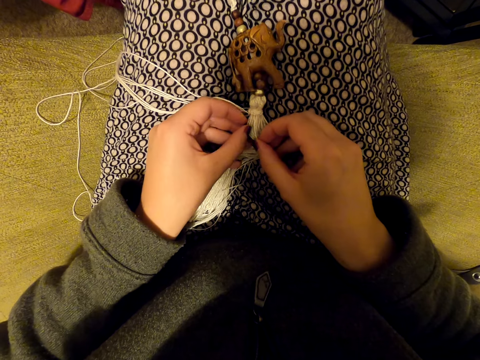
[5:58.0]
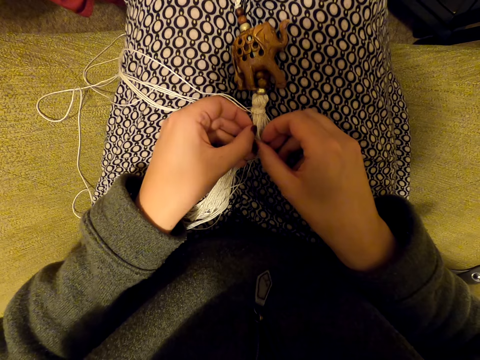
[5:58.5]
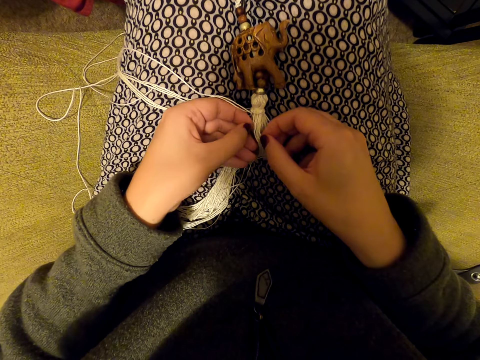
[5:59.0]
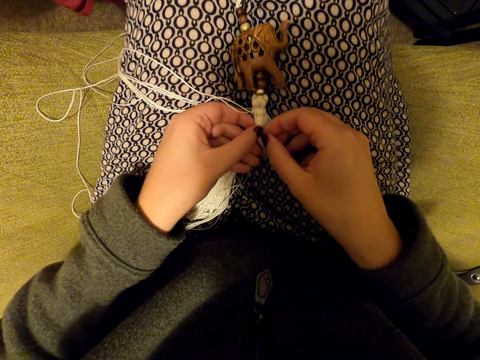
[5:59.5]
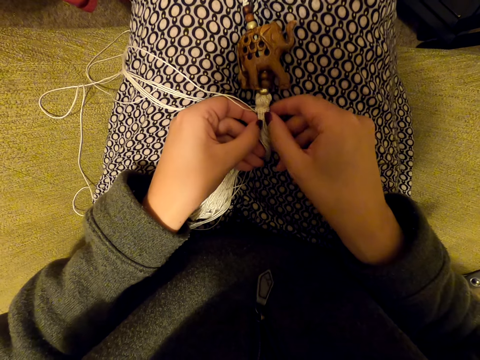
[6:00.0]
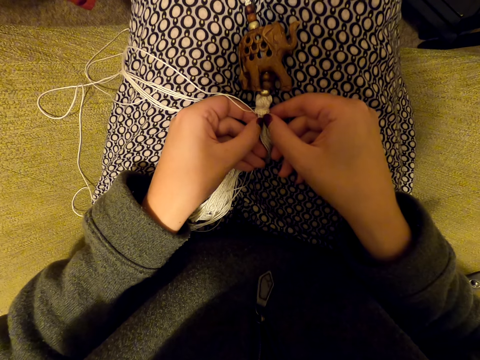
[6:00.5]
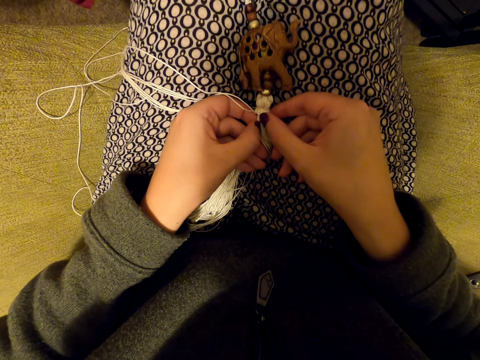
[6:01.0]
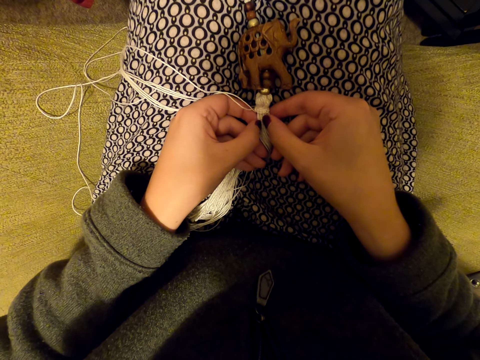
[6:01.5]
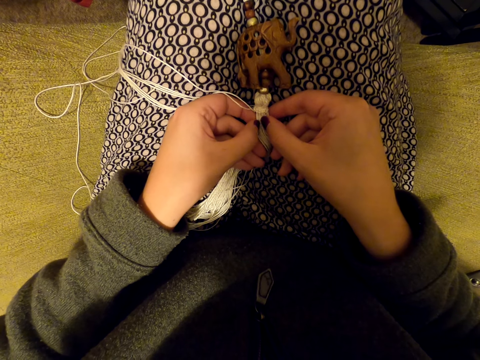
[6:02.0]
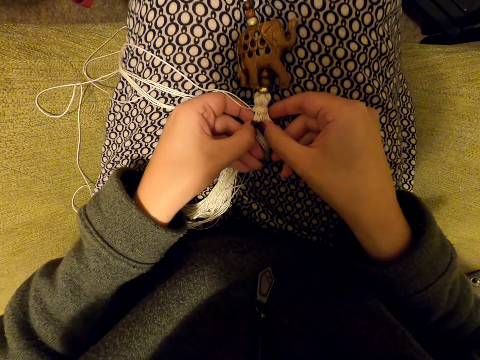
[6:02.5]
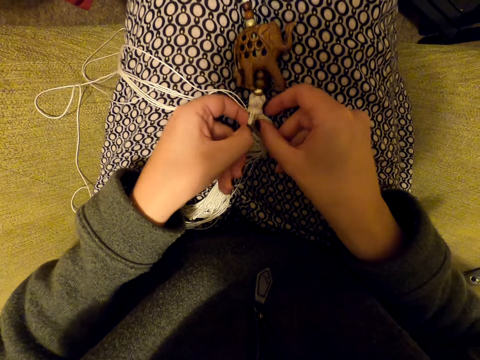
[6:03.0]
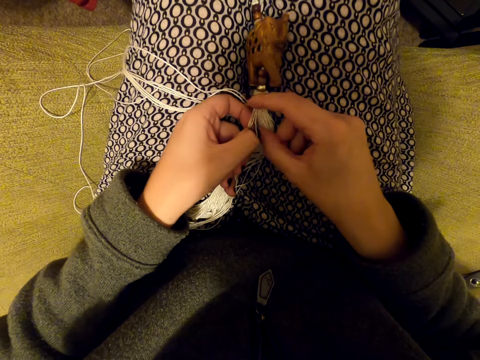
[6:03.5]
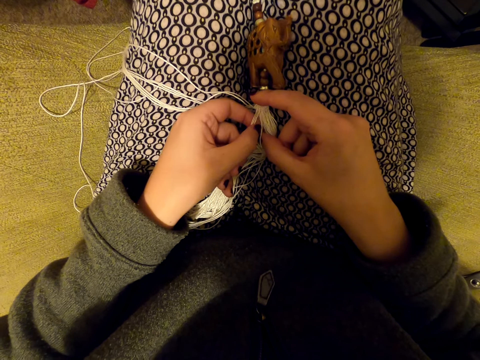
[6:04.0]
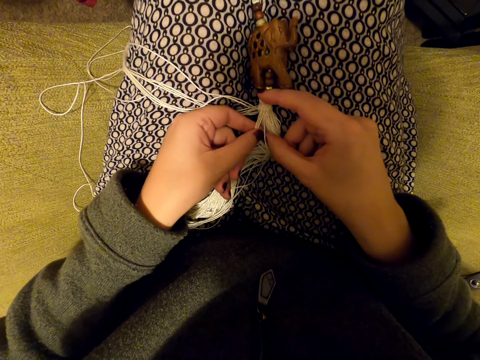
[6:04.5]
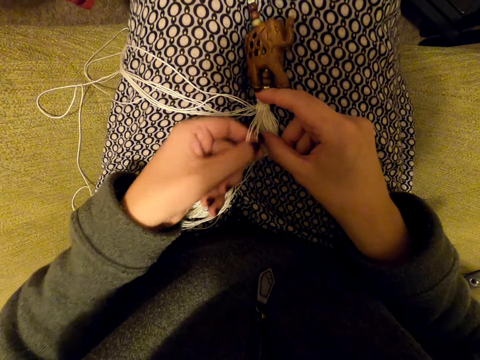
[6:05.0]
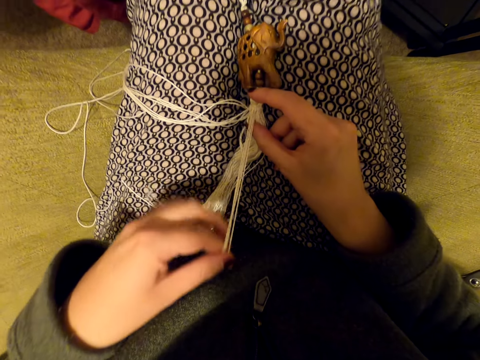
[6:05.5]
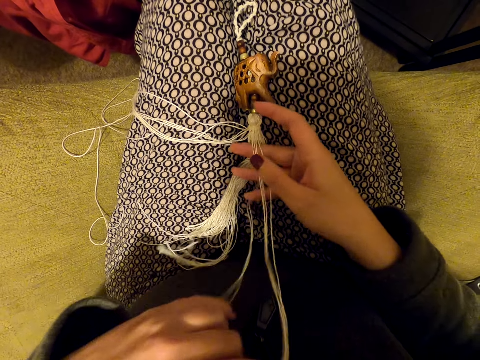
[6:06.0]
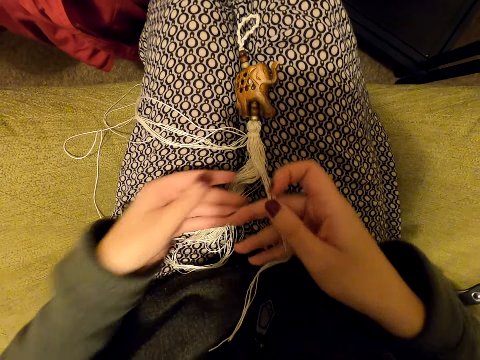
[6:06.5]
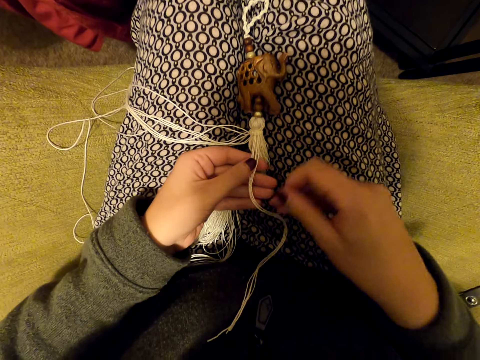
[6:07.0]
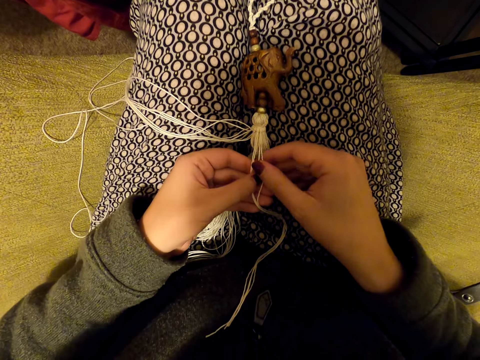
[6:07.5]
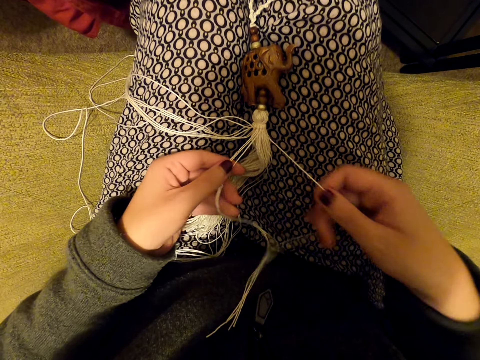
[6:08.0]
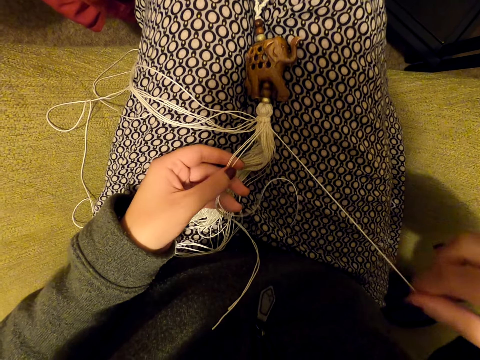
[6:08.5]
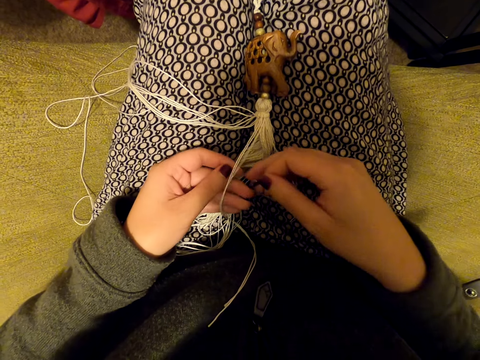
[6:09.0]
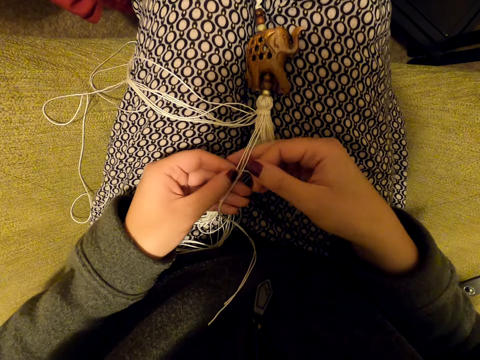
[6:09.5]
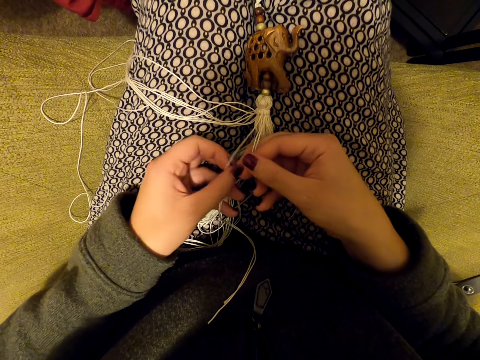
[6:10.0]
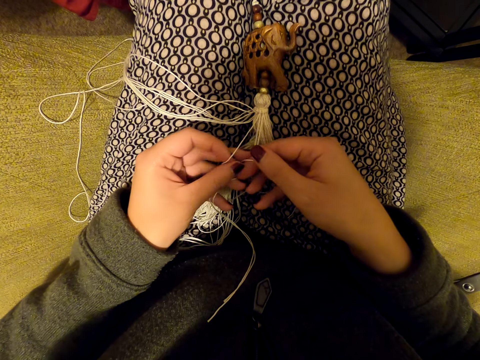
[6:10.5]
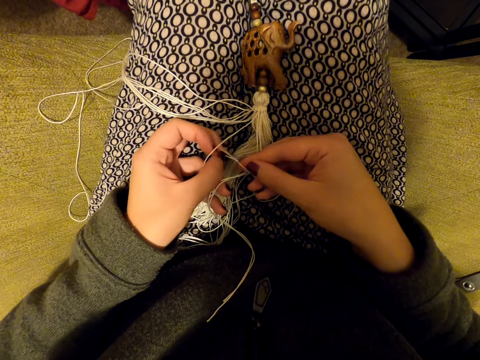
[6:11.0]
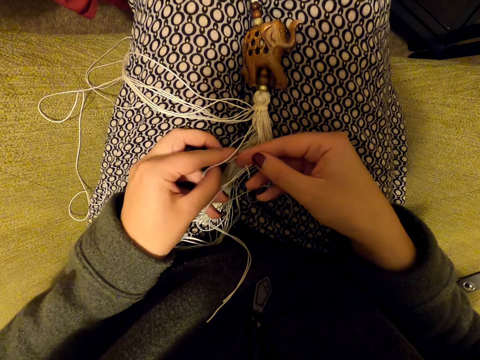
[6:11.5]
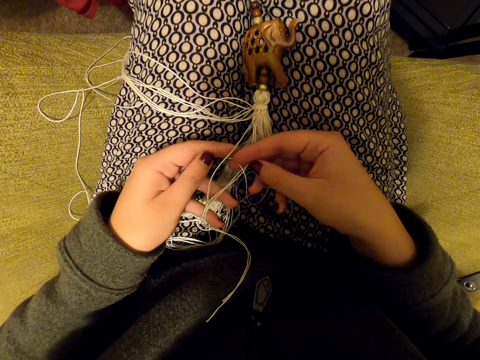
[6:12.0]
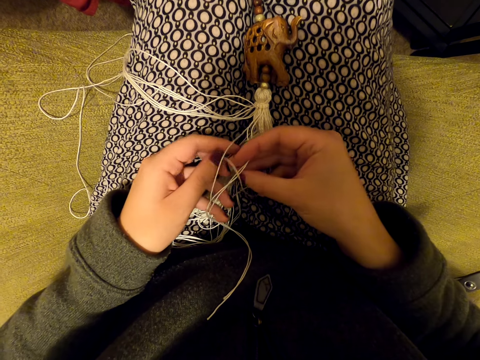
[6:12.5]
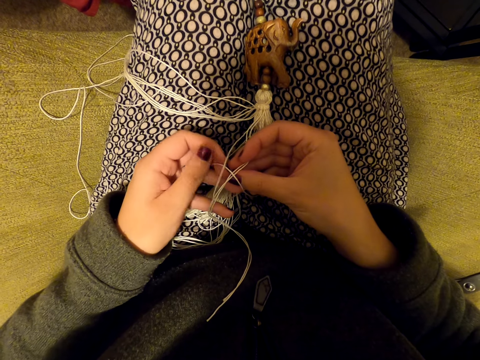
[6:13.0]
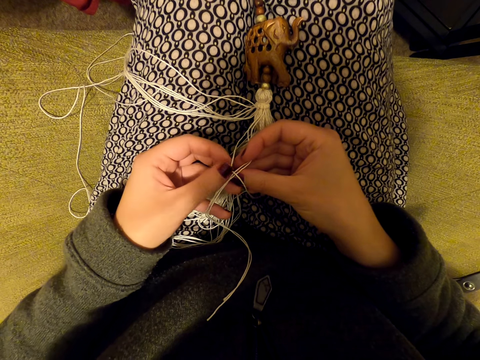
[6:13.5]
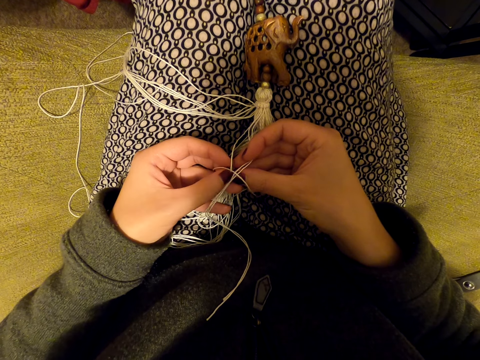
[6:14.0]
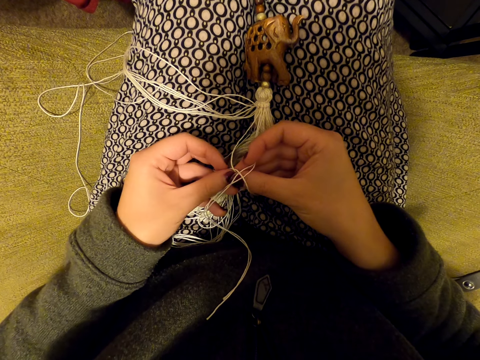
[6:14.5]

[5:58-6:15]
The camera wearer pulls the thread. She stretches the thread. She holds the threads with both hands. She pulls her hands off the thread. She holds the threads with both hands. She pulls the thread. She knits a tassel decoration with her hands.

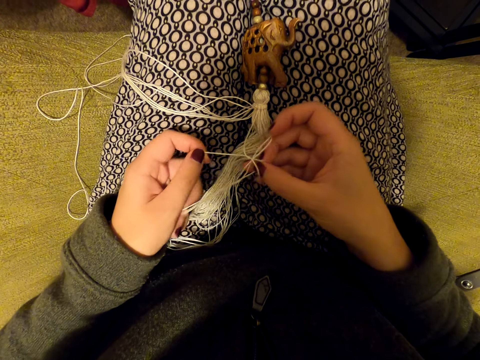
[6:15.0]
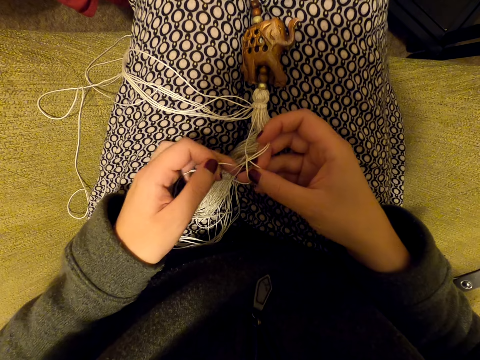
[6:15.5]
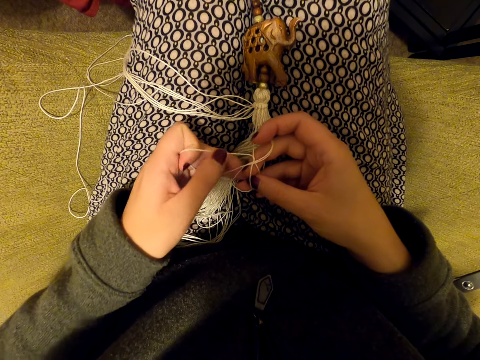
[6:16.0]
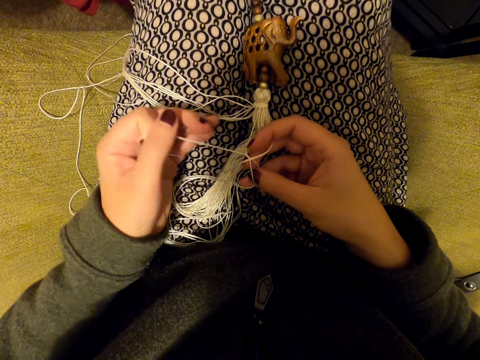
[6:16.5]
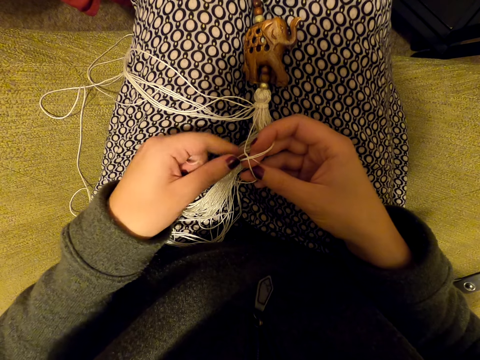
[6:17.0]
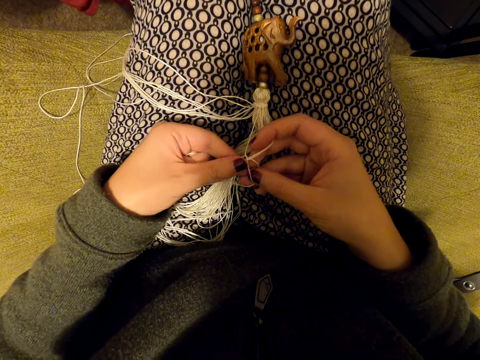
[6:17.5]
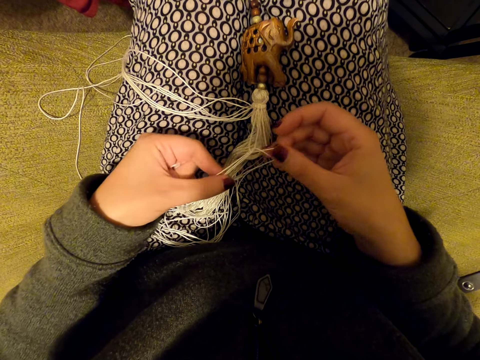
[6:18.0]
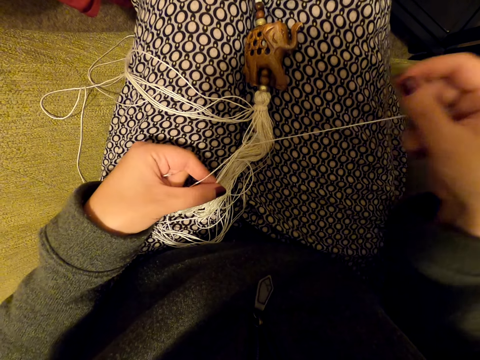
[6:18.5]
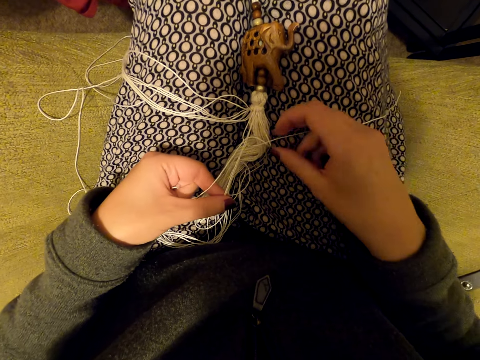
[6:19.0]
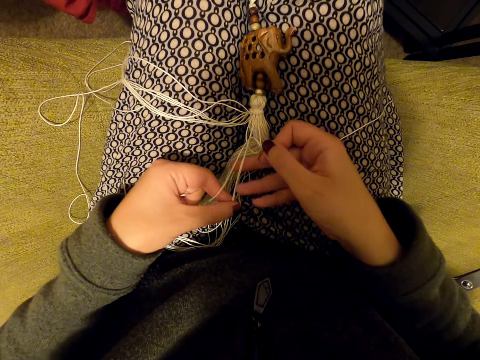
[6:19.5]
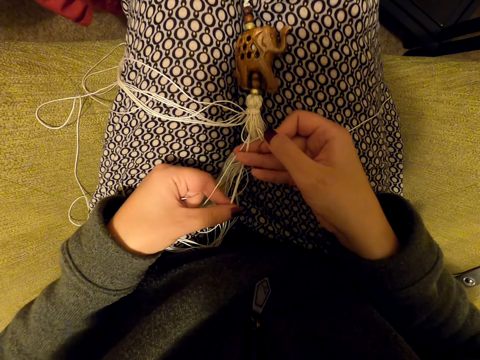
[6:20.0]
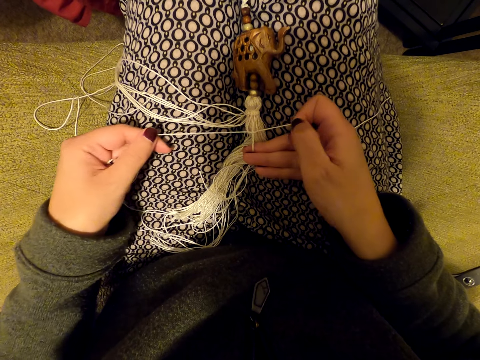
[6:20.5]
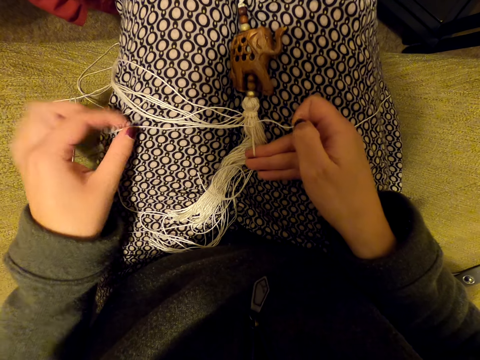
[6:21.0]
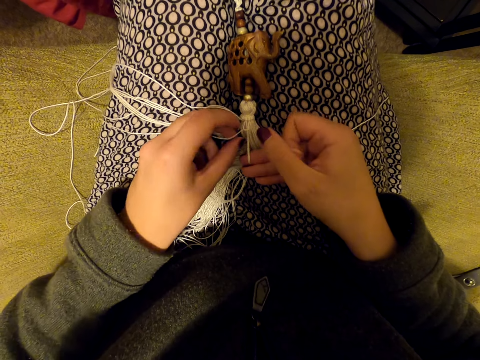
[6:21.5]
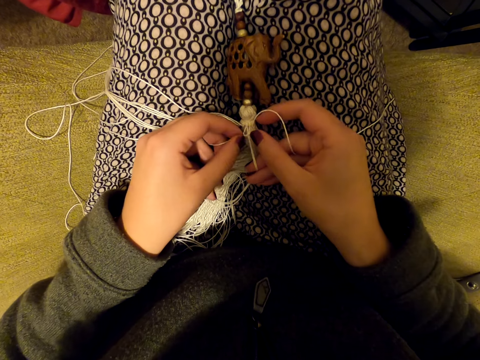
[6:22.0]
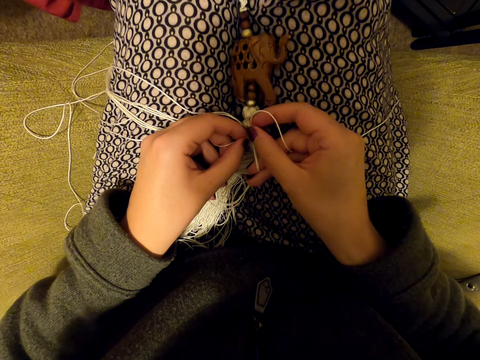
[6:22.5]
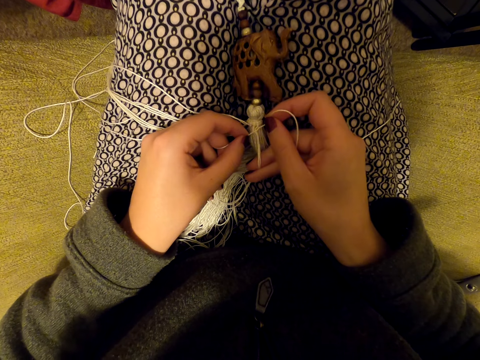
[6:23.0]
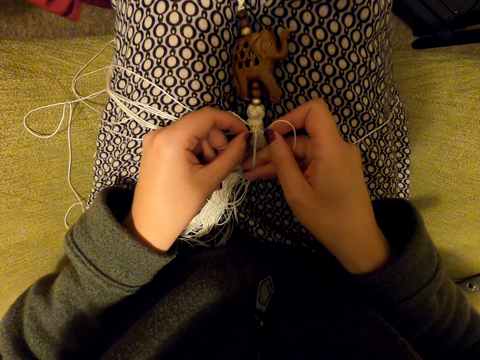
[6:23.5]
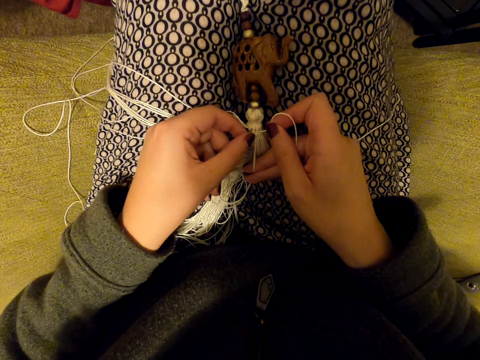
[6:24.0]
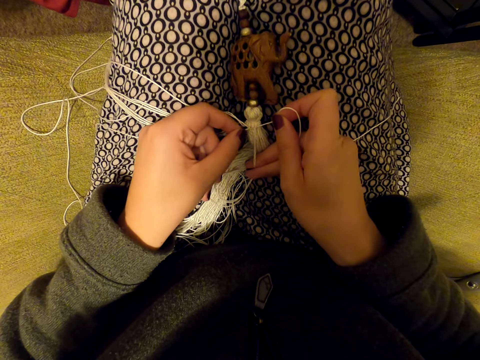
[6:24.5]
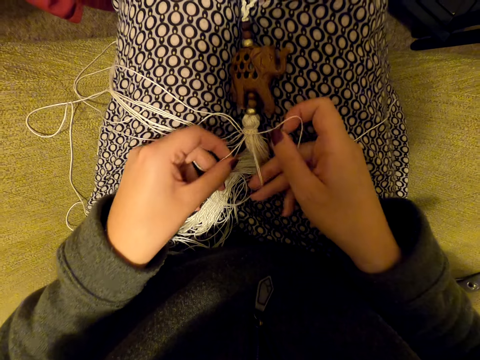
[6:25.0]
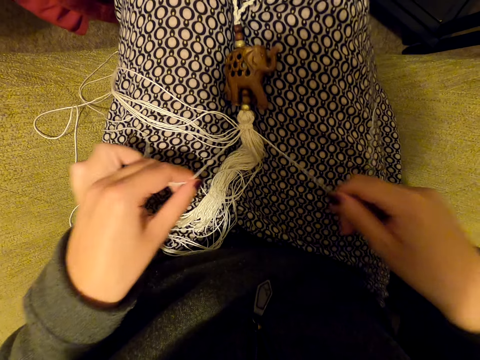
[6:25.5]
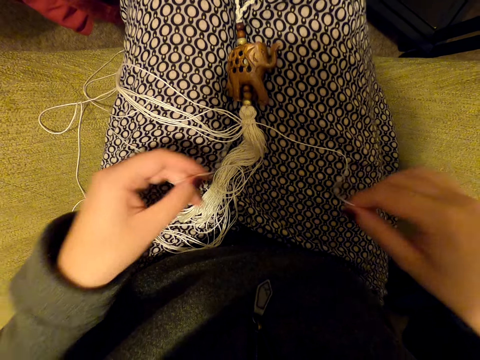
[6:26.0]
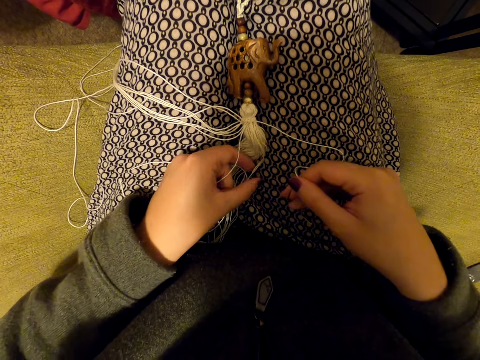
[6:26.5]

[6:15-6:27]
The camera wearer pulls the thread. She drops the thread on her leg. She pulls the thread. She knits a tassel decoration with her hands. She tightens the knot. She pulls the threads.
